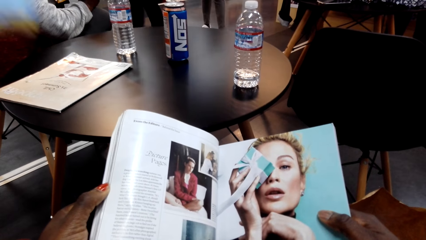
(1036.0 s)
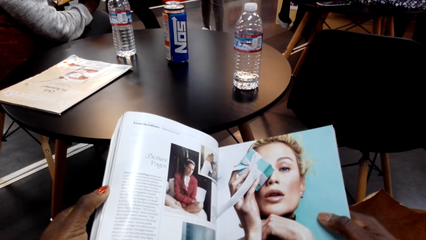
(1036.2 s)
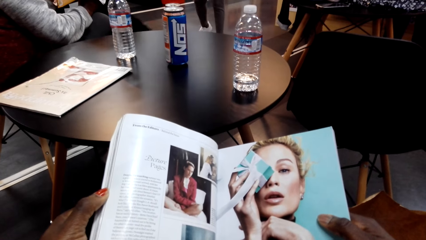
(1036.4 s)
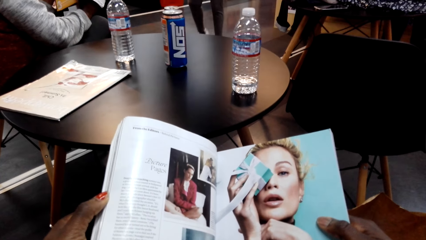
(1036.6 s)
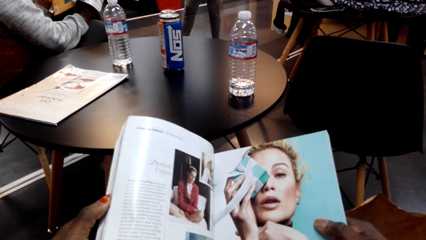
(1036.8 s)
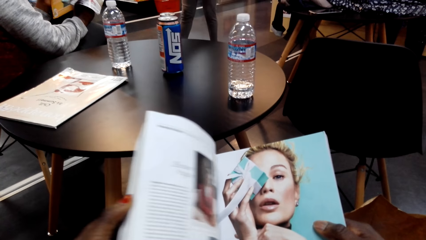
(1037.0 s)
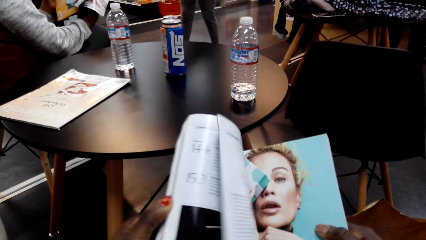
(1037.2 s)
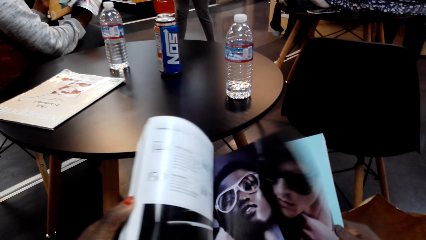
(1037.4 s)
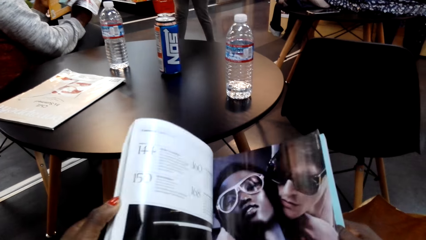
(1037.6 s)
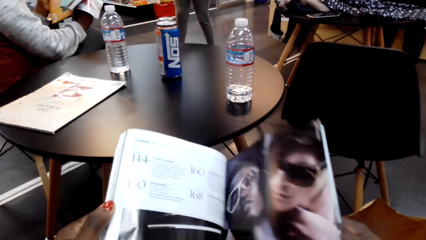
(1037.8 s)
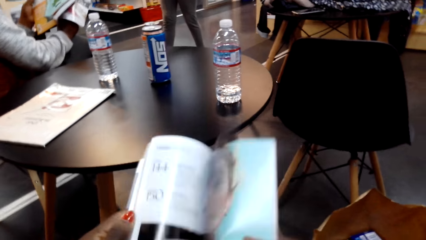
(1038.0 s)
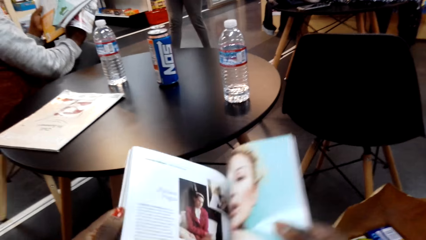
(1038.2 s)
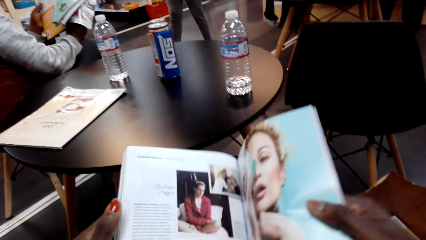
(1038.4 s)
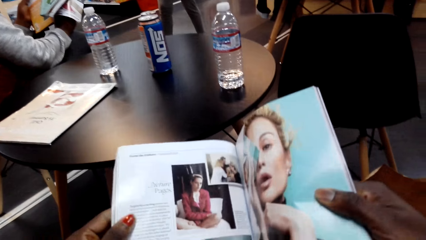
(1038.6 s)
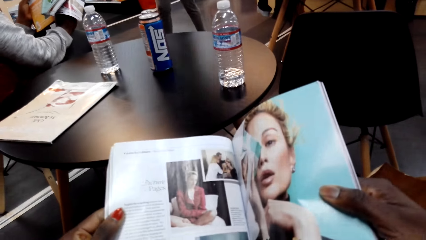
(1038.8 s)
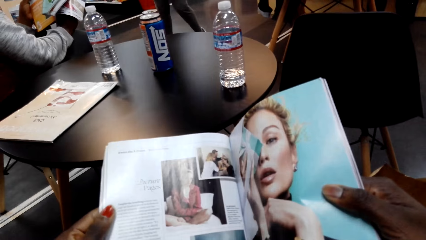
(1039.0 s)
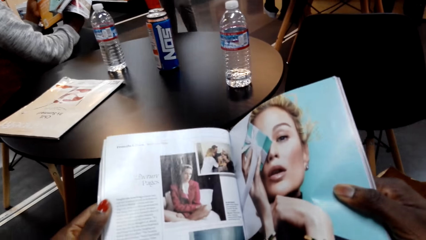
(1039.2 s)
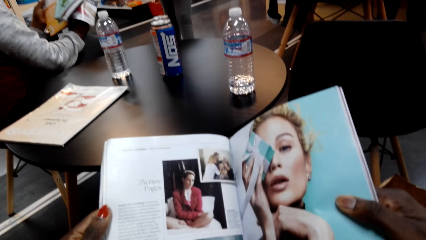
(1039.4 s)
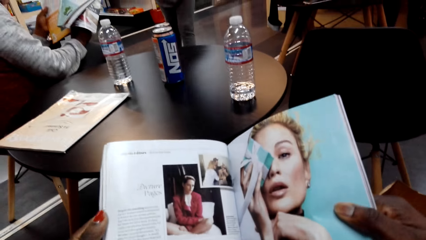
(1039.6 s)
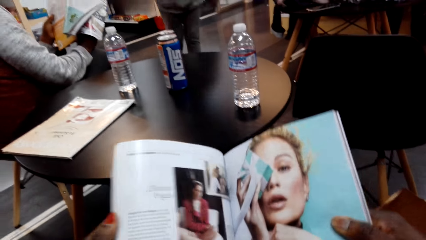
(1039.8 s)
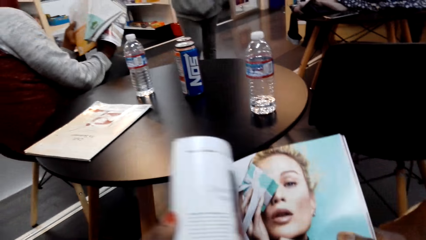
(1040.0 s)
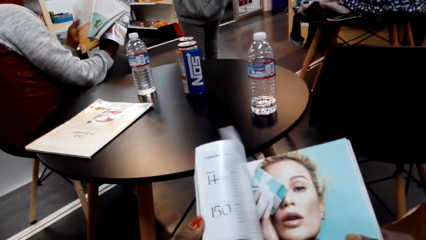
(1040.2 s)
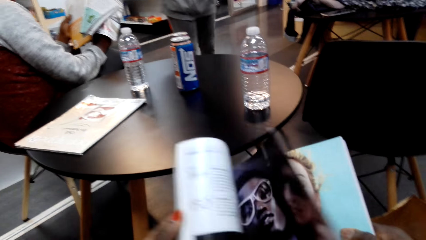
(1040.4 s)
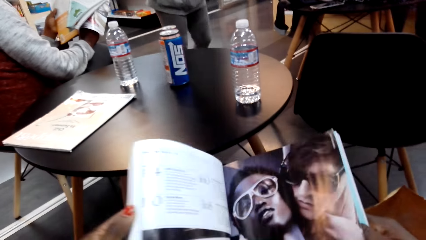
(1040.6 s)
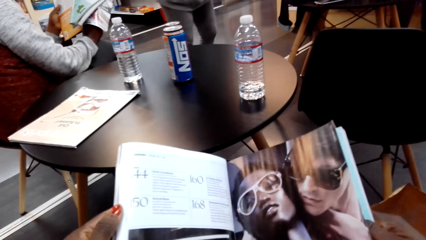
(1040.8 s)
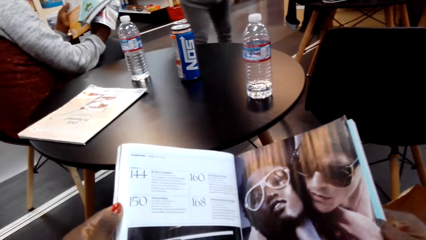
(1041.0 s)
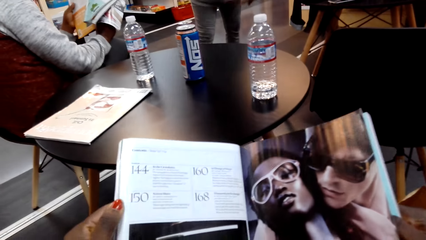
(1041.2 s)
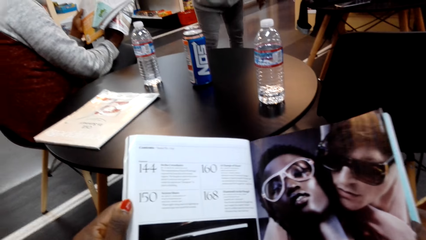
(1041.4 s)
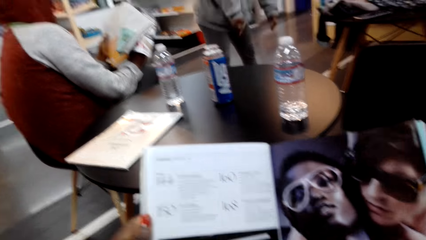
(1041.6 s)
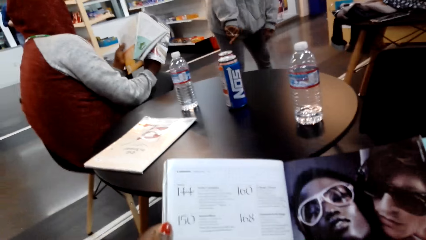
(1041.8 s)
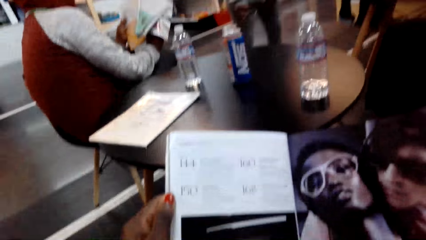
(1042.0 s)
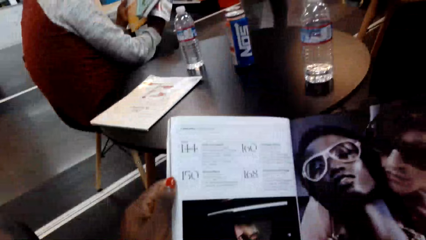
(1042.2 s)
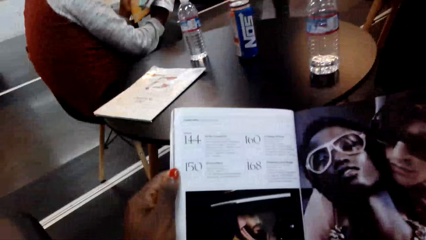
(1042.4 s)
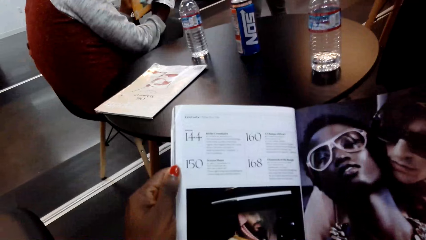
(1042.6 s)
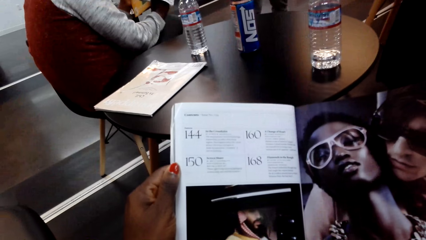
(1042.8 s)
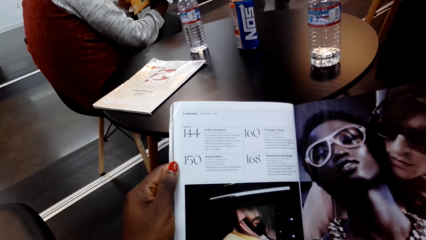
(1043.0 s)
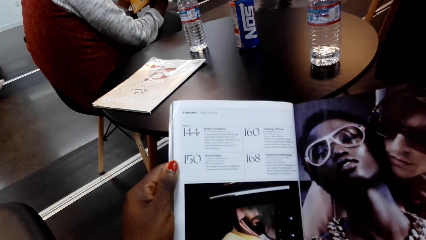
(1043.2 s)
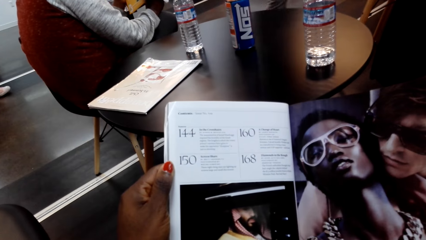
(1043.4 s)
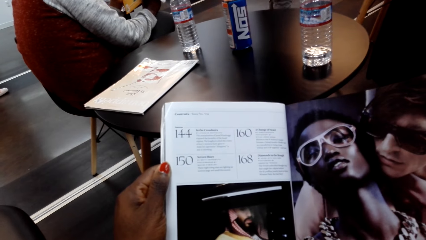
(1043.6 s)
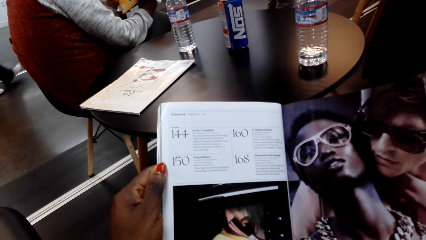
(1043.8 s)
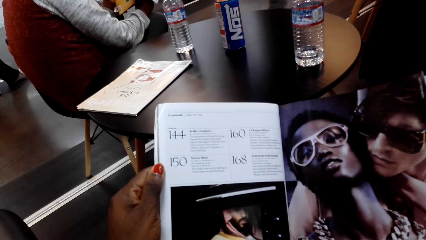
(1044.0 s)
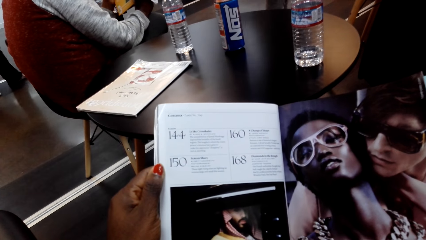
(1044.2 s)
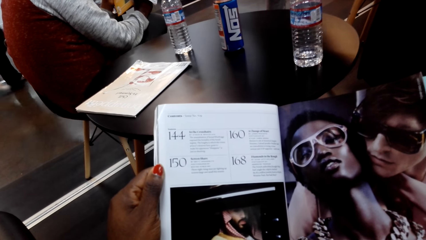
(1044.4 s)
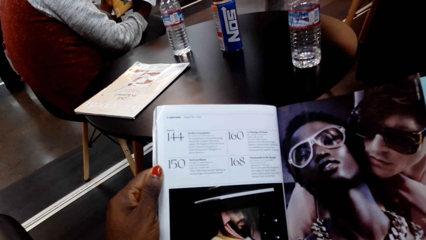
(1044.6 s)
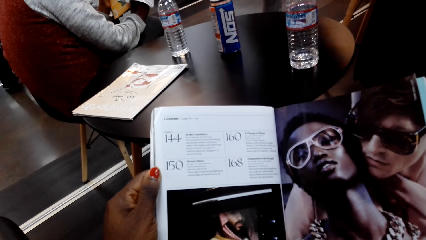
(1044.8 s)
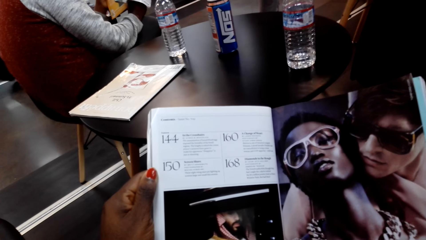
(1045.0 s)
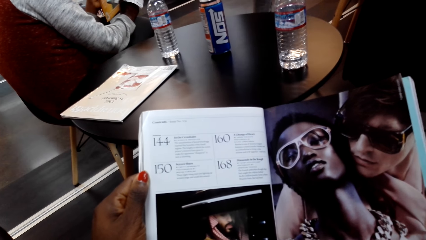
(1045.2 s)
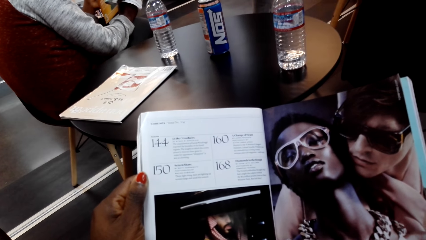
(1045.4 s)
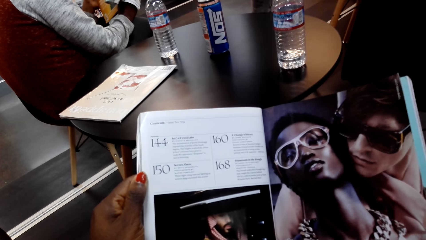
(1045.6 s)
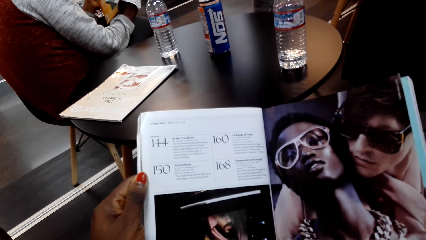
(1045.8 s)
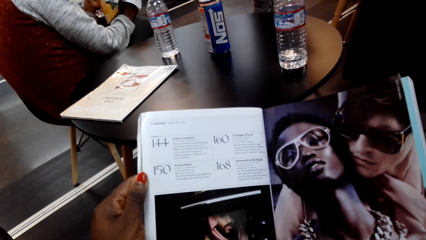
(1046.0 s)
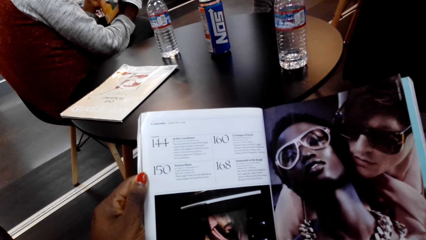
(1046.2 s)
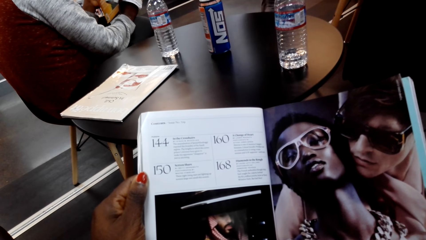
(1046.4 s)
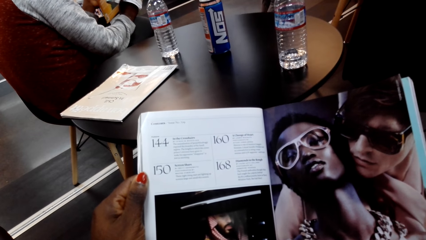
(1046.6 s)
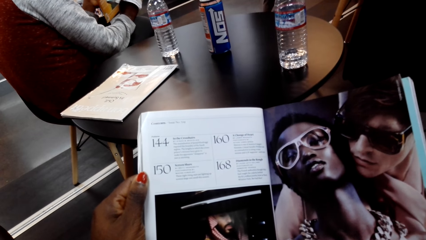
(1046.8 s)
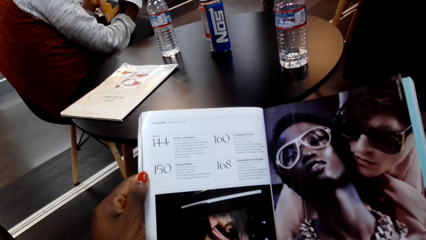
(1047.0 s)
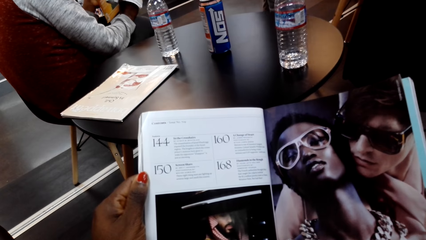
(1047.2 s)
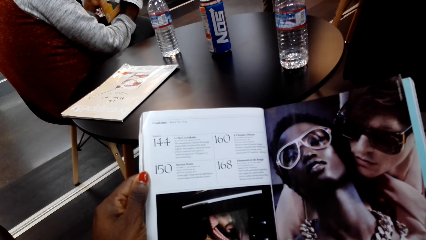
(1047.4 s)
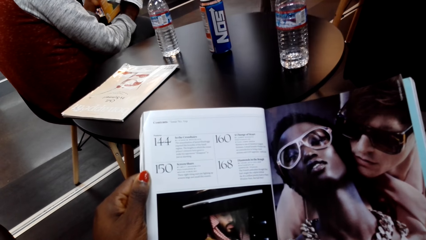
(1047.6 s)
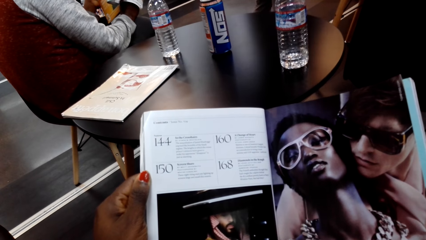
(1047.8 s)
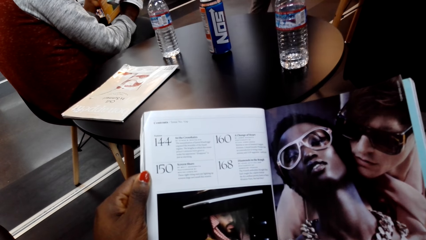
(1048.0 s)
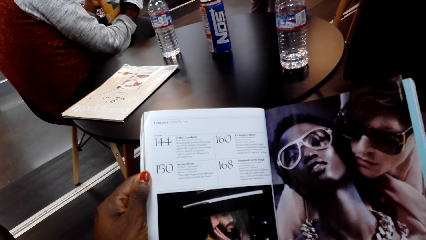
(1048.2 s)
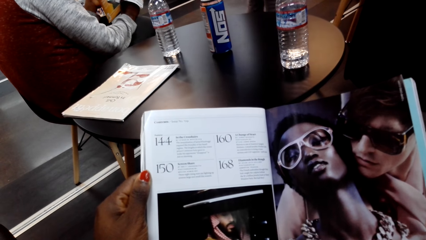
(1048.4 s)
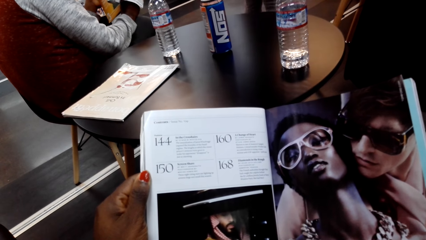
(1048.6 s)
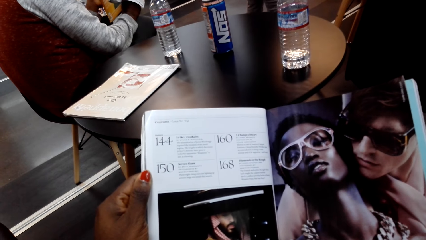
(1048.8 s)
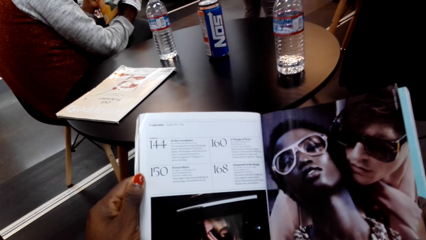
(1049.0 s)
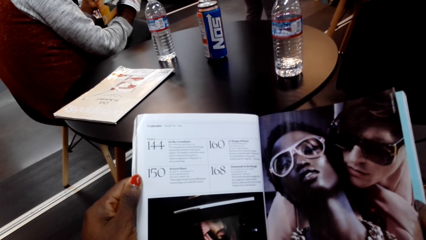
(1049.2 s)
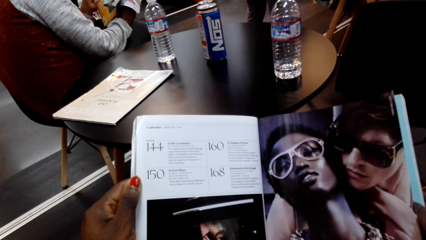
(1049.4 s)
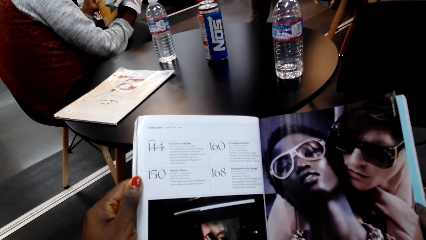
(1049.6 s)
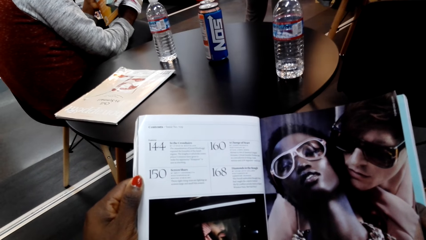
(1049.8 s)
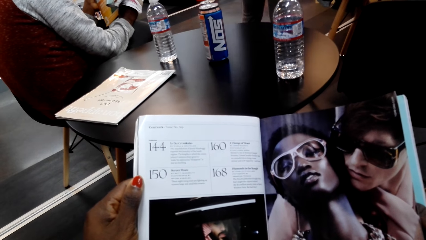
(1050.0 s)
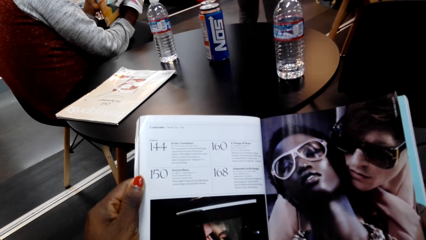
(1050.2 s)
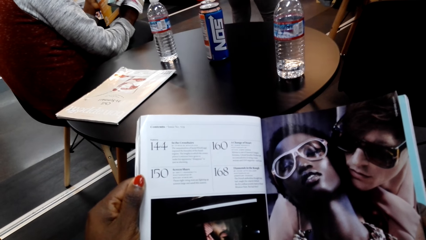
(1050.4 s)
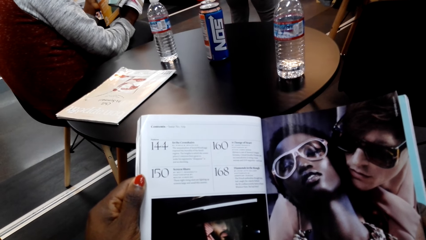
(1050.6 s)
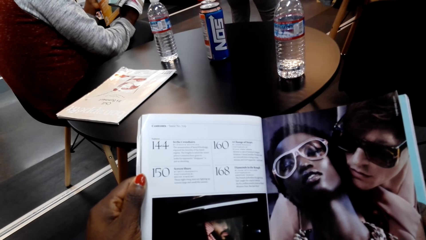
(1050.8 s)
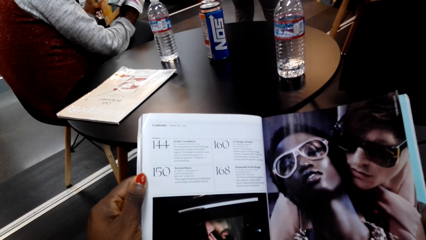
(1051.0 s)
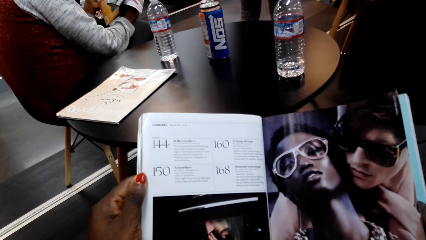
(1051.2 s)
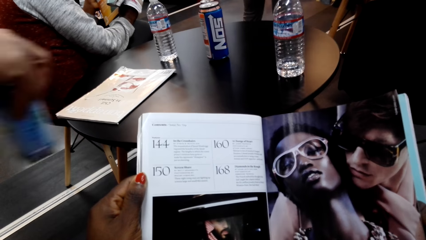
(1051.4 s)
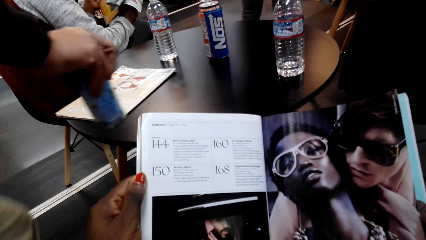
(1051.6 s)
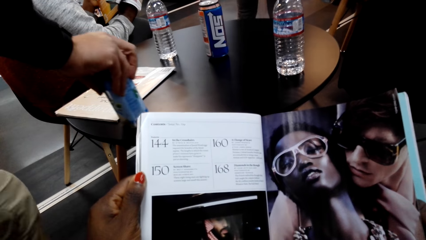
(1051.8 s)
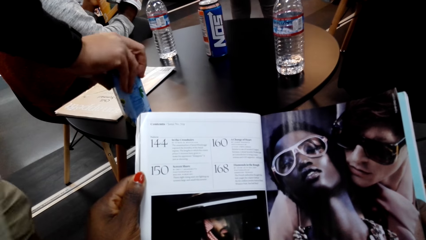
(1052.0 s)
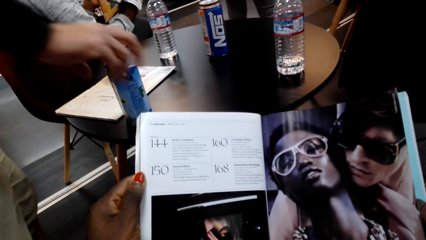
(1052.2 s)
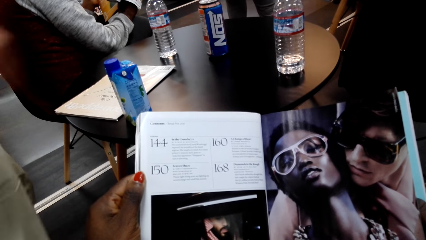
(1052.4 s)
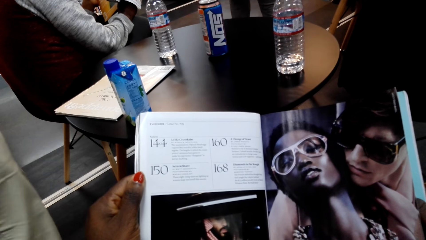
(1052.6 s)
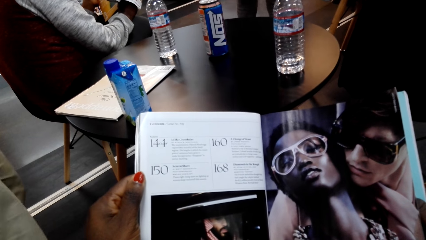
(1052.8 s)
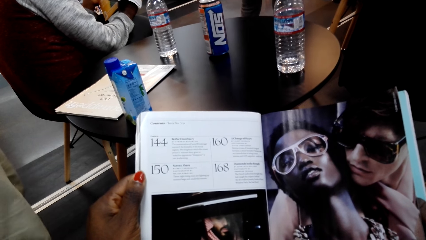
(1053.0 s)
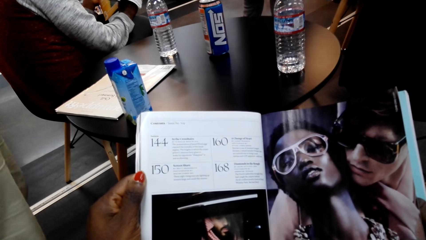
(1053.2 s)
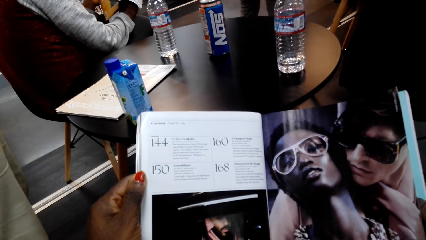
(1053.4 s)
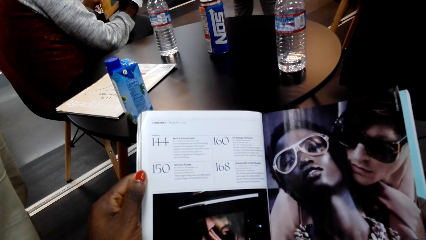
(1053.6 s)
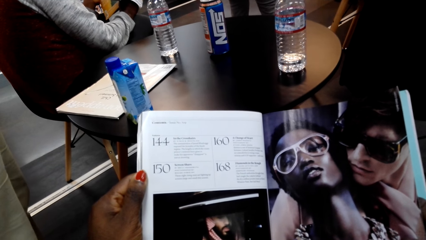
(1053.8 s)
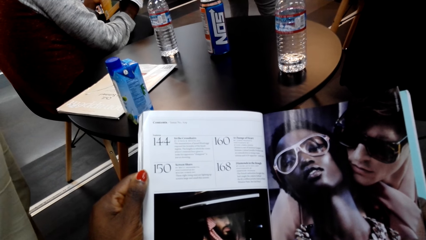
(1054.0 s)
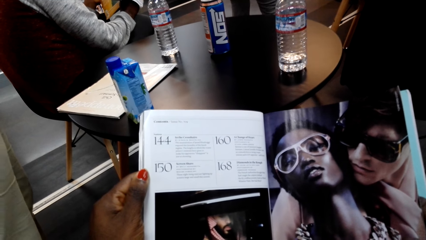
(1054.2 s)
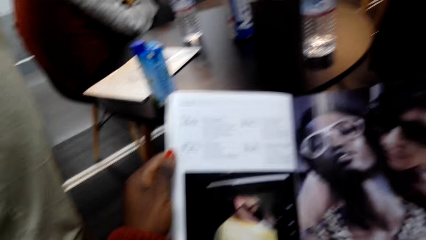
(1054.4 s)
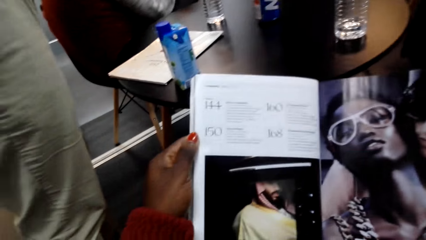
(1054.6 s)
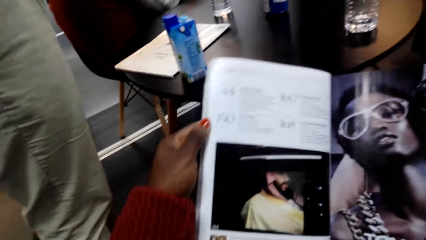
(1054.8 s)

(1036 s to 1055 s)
A man picks the box of something from the table. The camera wearer looks at the magazine. They turn the page of the magazine. They look at the magazine. They turn the page of the magazine. They look at the magazine. The man places the box of something on the table. The camera wearer looks at the magazine.
